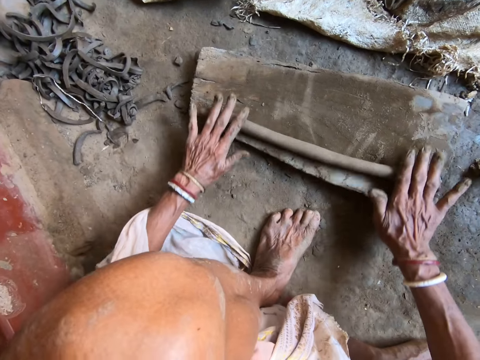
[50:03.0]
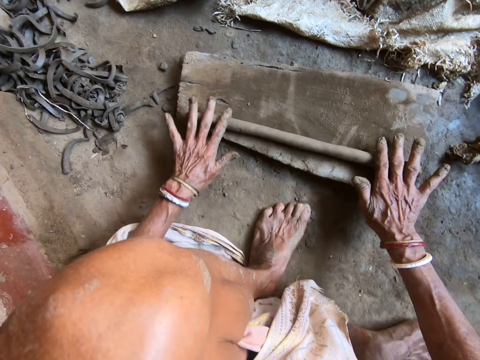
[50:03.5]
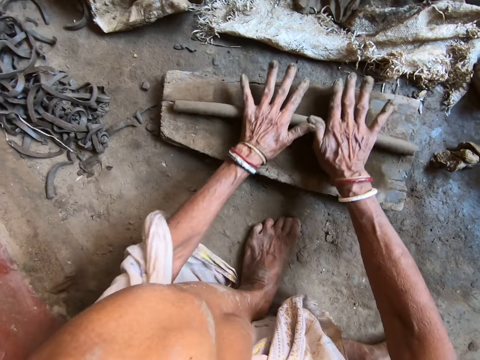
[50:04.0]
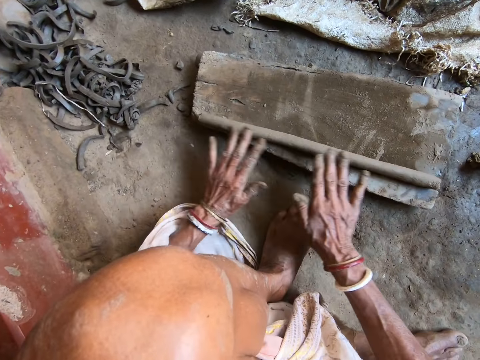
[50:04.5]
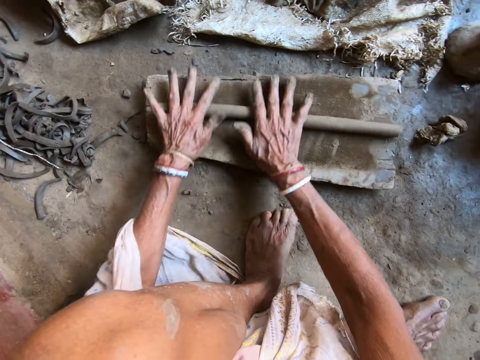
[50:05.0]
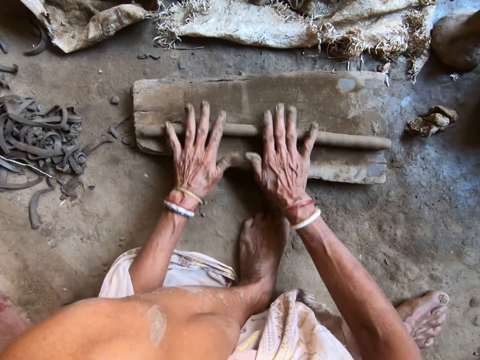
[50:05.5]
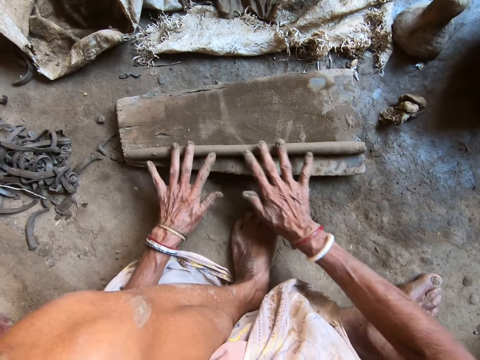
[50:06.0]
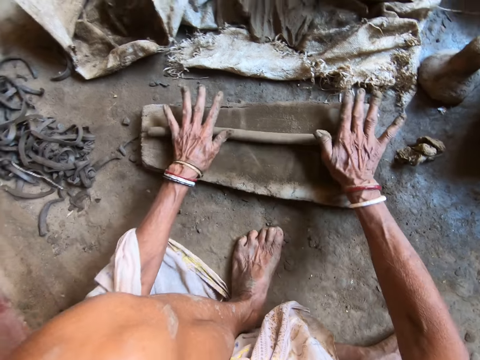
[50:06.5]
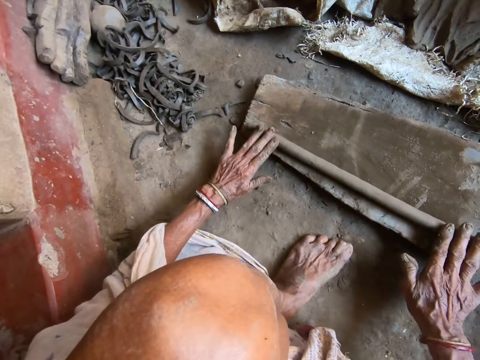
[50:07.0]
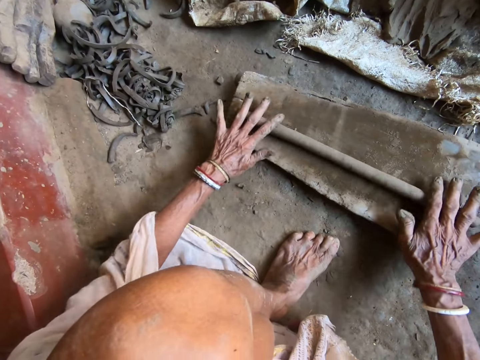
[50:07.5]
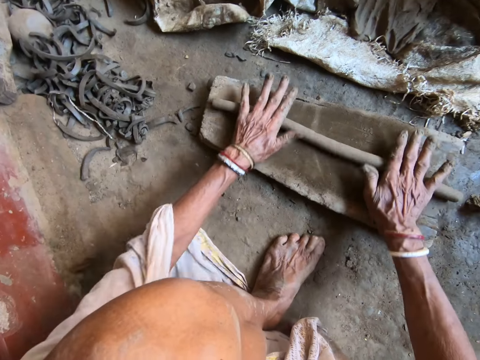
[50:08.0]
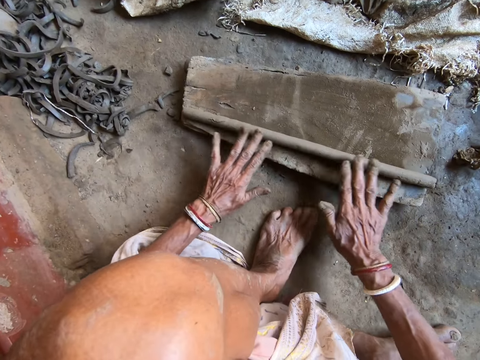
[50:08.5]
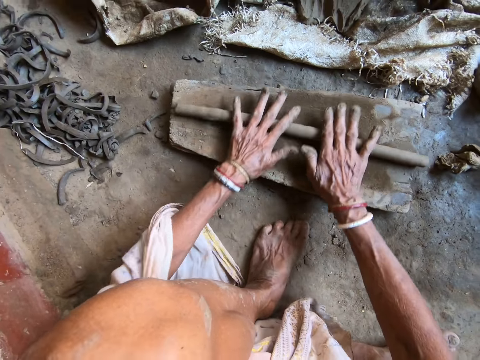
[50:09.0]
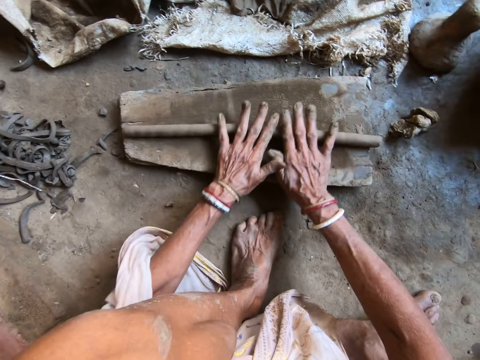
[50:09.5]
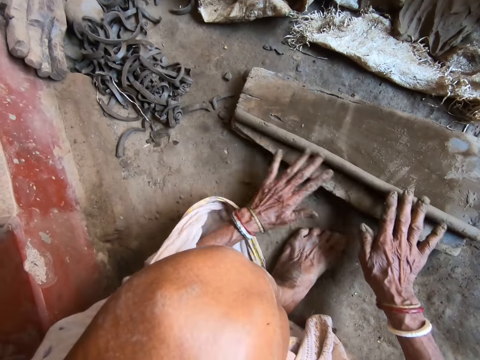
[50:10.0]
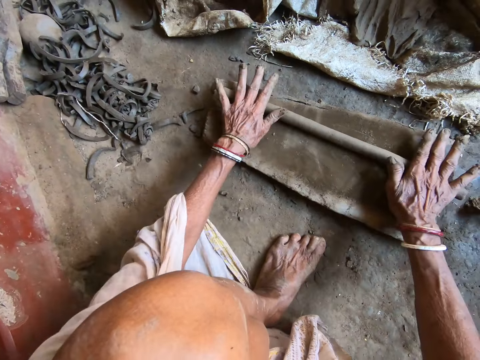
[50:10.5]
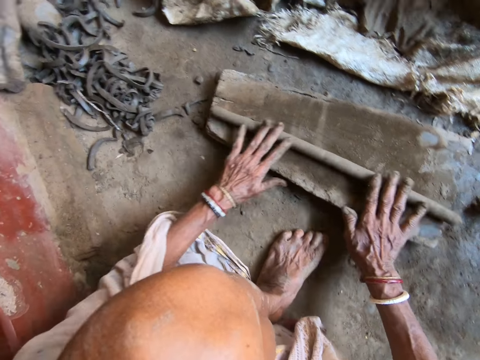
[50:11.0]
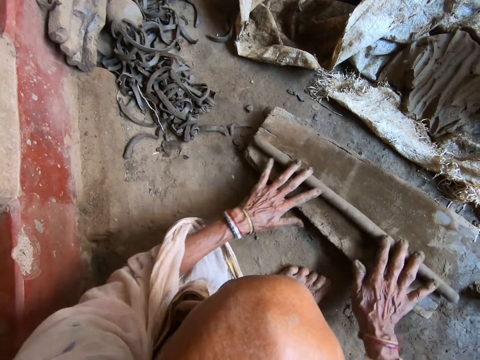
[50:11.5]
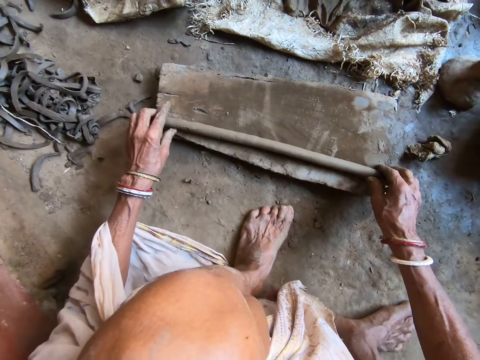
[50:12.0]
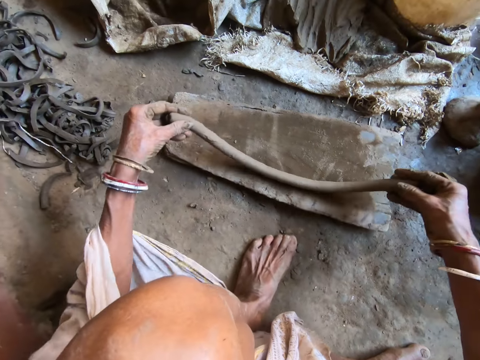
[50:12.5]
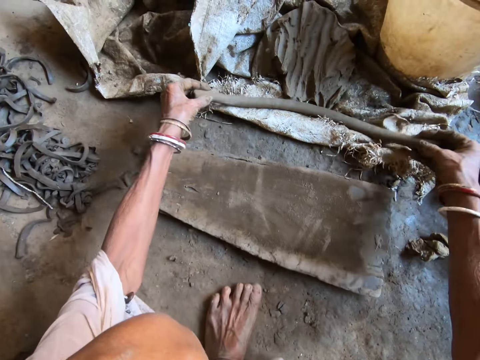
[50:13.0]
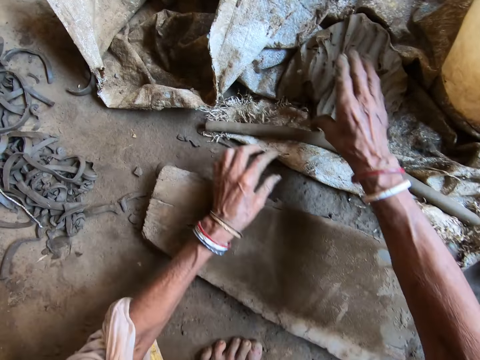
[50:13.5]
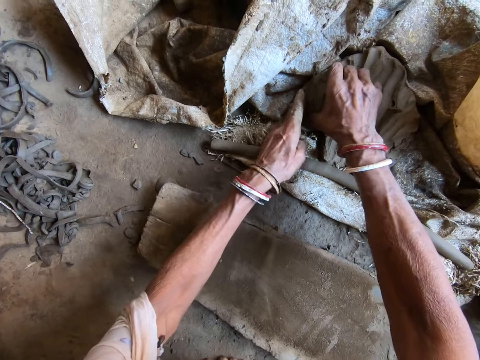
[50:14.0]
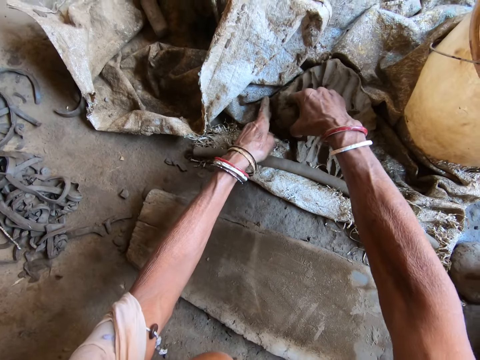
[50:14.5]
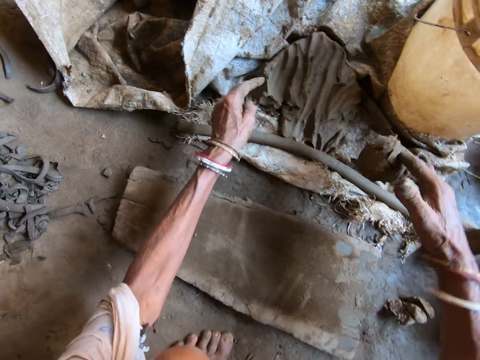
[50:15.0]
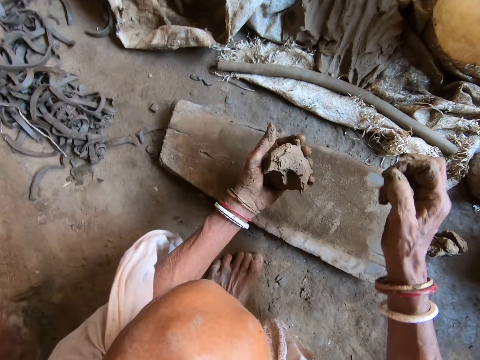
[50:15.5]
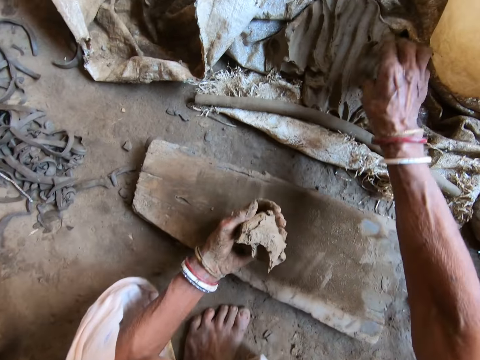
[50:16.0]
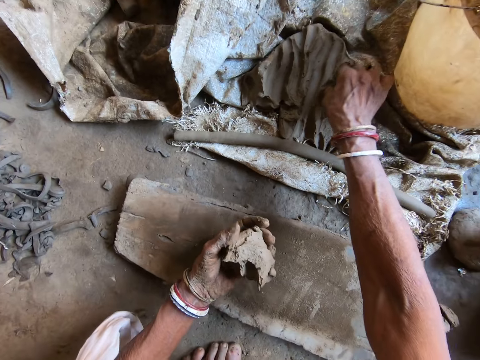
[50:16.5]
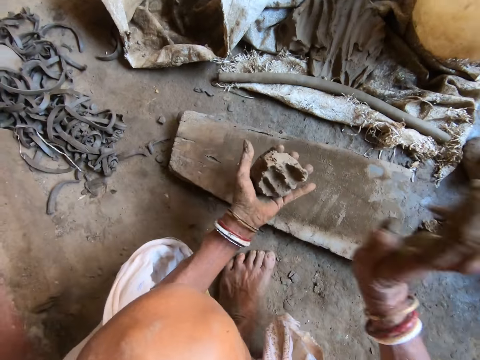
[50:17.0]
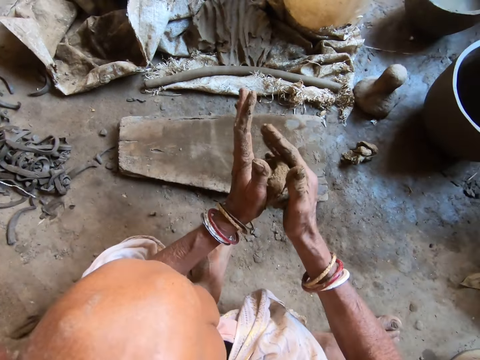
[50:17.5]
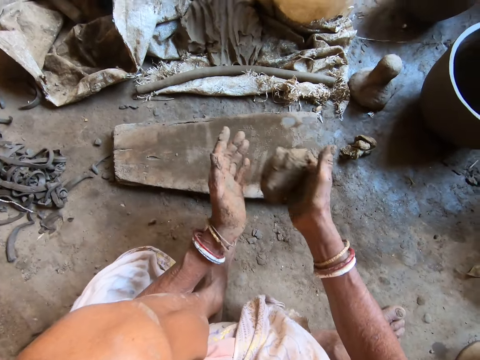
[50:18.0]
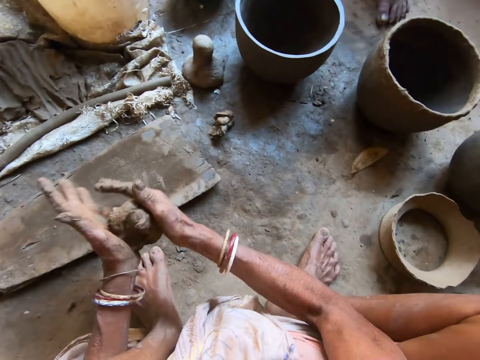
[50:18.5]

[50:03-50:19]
The camera wearer picks the clay from the plank with both hands. She drops the clay on the sack with both hands. She takes clay from the sack with both hands. She passes the clay from her right hand to her left hand. She takes clay from the sack with her right hand. She shapes the clay with both hands.

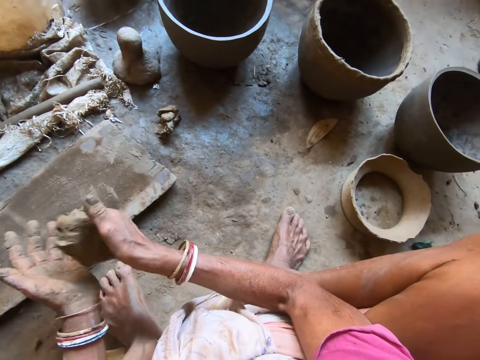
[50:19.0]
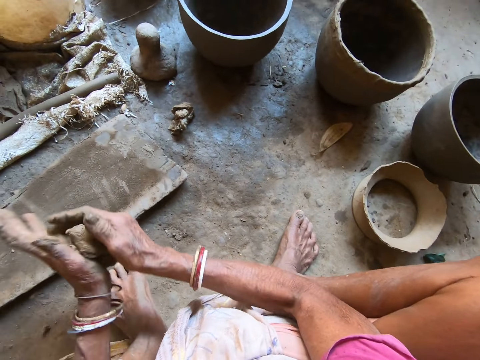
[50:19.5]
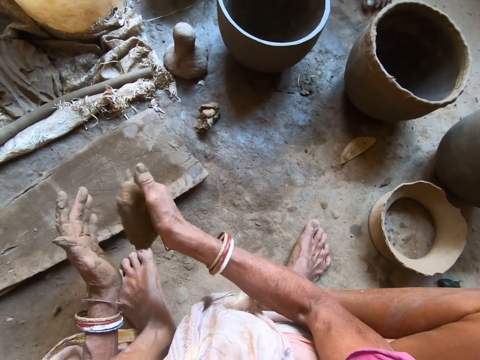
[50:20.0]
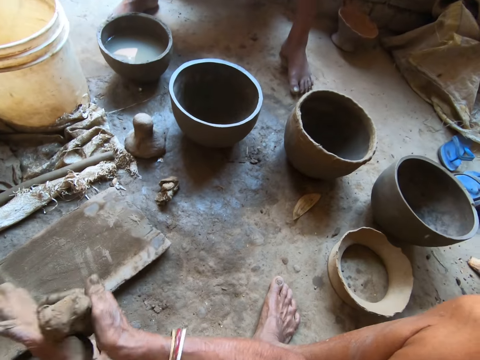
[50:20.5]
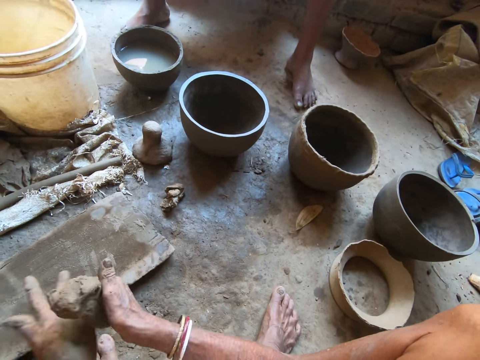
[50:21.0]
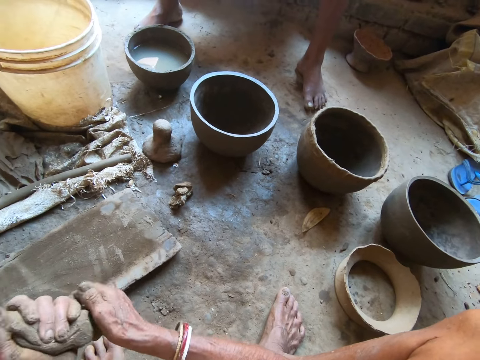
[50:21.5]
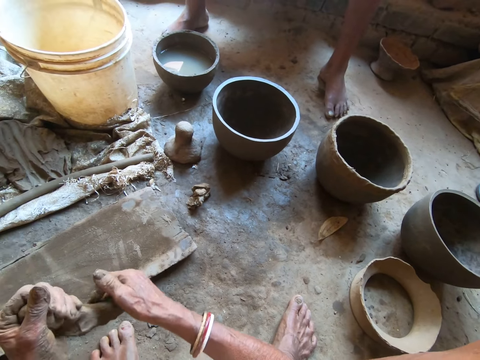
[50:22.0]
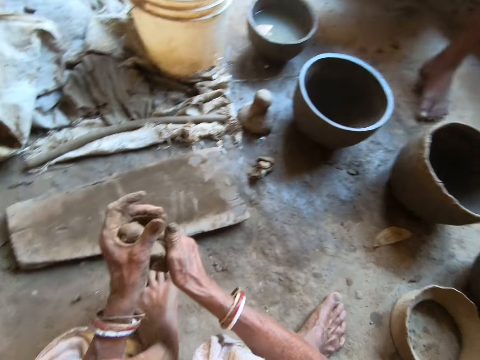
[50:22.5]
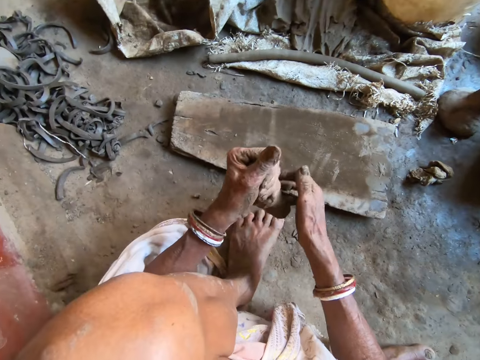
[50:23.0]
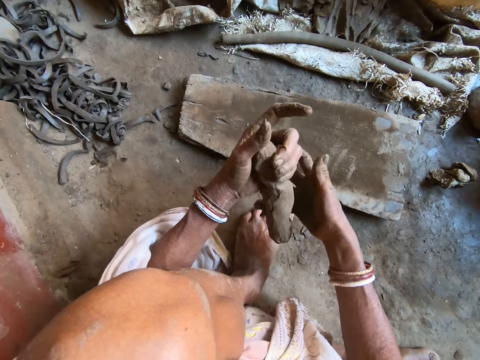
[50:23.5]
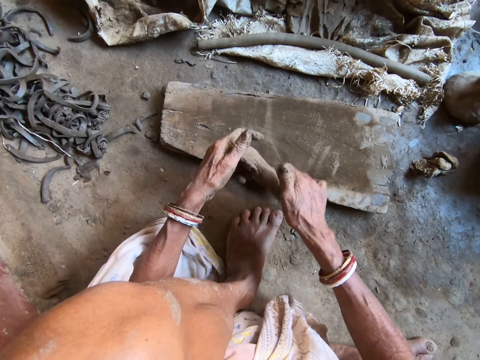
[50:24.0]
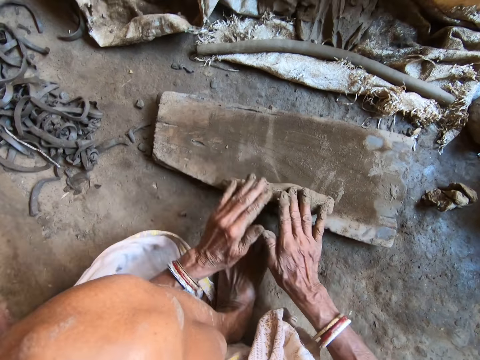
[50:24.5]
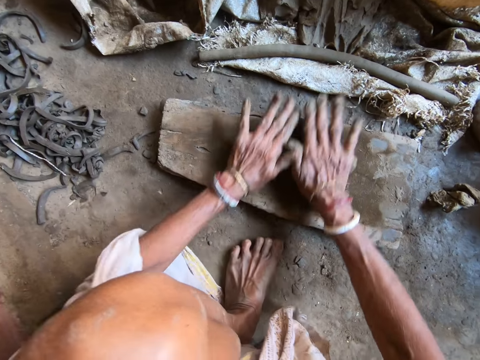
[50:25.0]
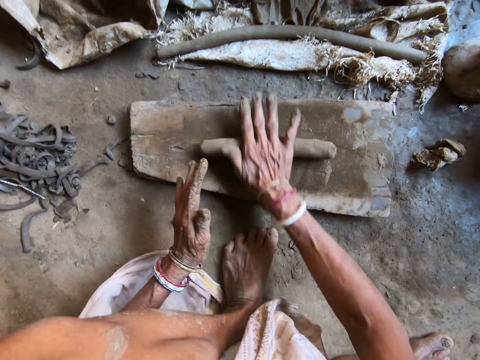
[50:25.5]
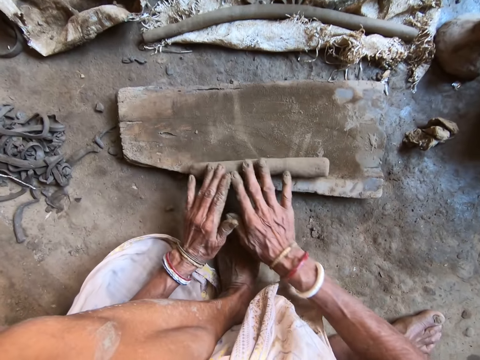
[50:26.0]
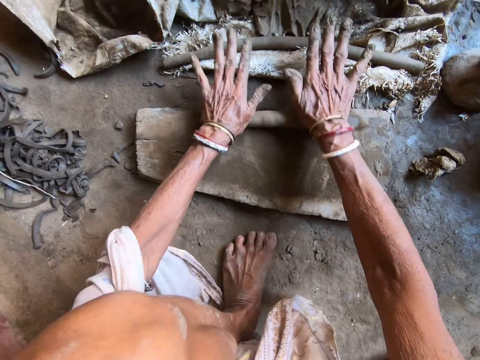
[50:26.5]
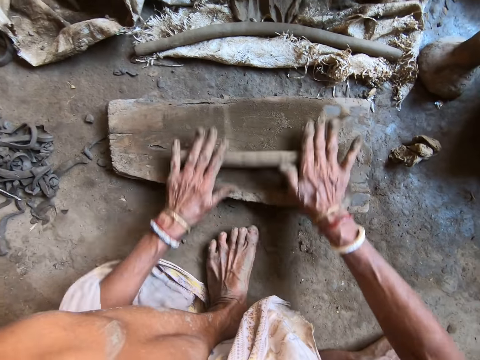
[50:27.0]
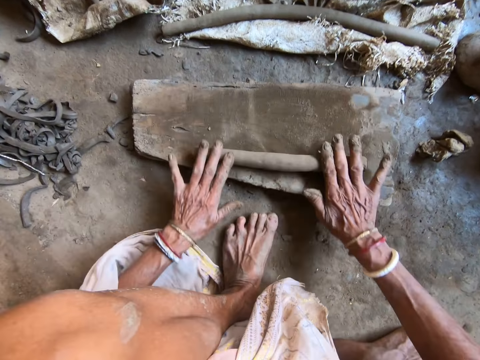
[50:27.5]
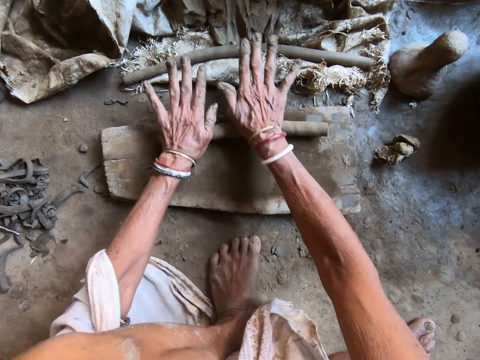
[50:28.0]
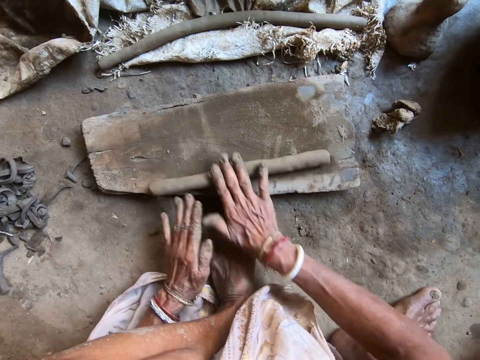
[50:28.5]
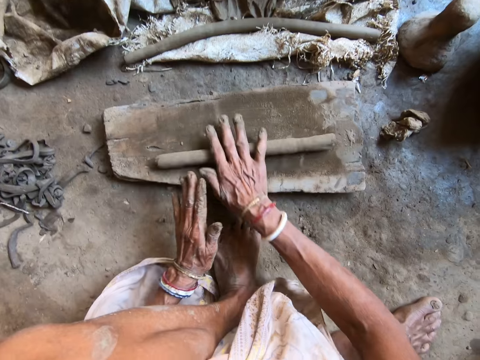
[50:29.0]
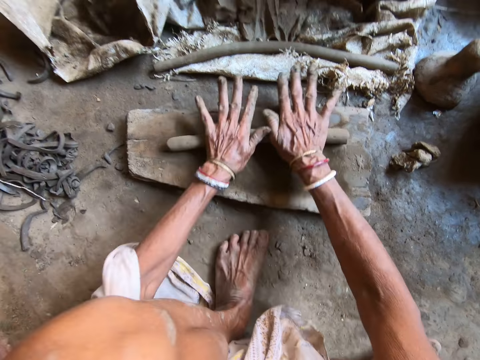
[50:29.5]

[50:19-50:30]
The camera wearer places the clay on the plank with both hands. They shape the clay on the plank with both hands. They roll the clay on the wooden board.
